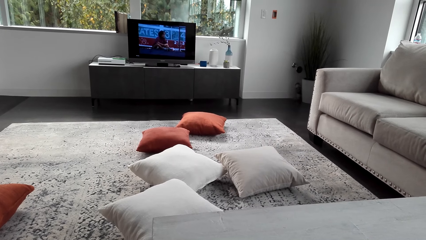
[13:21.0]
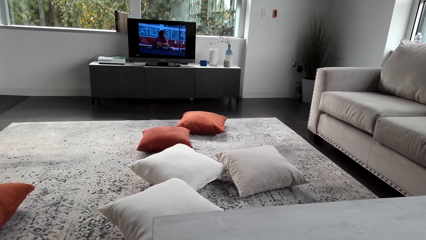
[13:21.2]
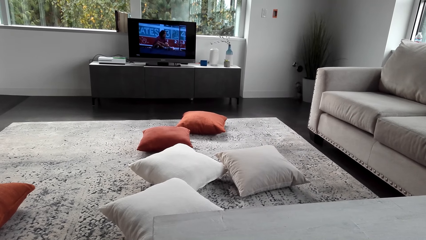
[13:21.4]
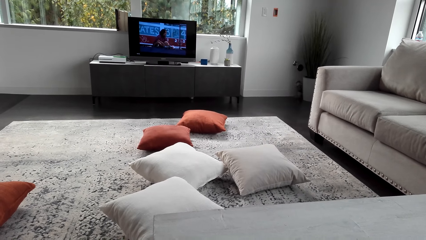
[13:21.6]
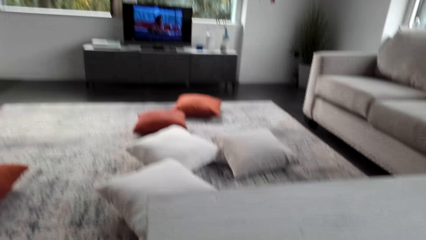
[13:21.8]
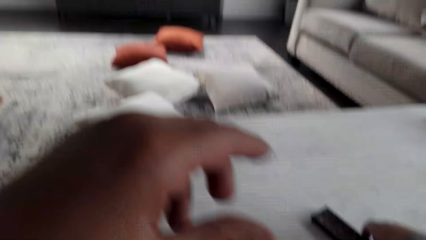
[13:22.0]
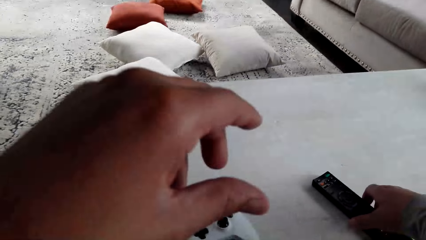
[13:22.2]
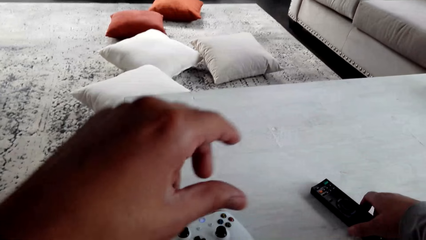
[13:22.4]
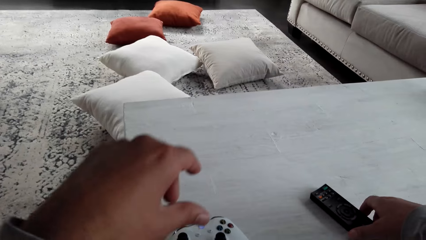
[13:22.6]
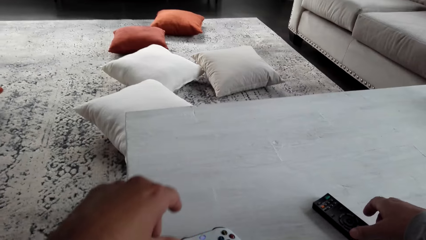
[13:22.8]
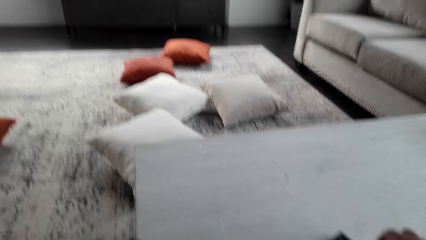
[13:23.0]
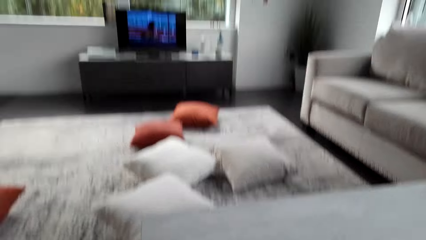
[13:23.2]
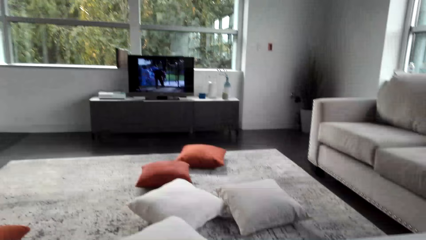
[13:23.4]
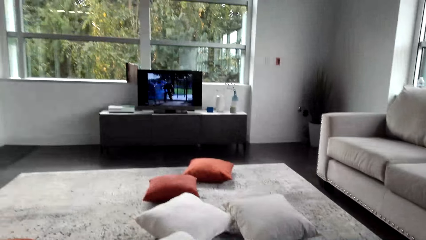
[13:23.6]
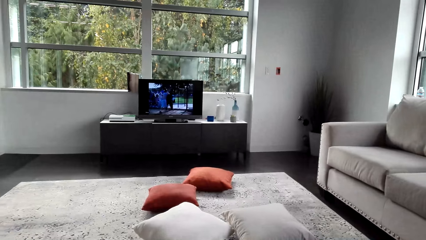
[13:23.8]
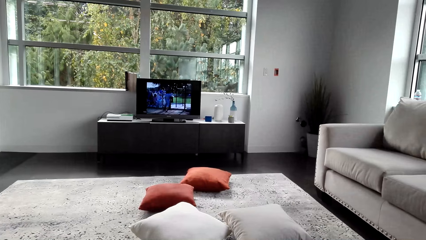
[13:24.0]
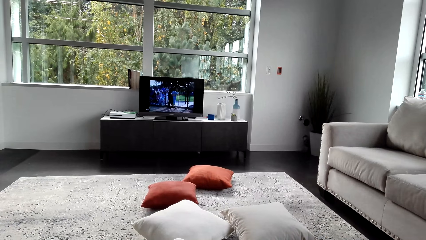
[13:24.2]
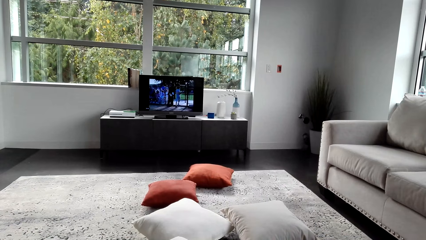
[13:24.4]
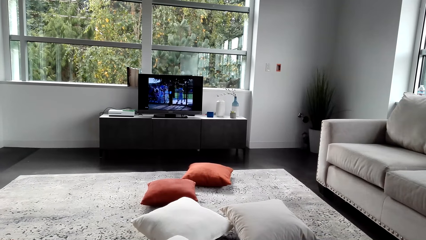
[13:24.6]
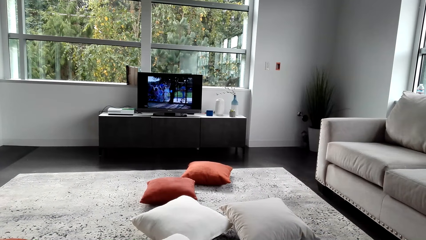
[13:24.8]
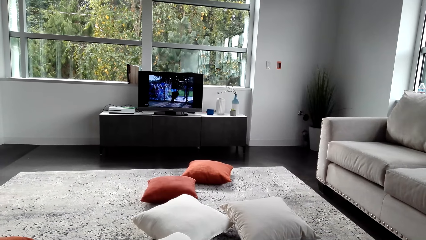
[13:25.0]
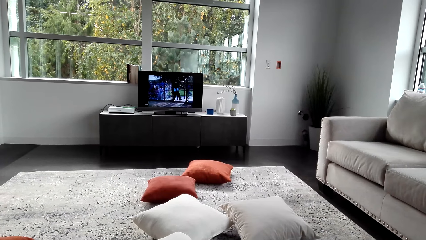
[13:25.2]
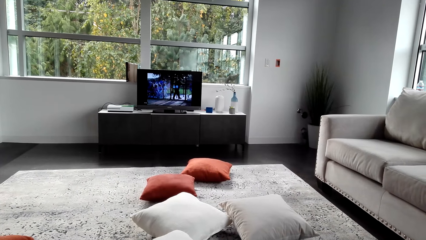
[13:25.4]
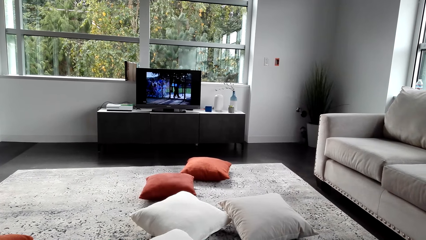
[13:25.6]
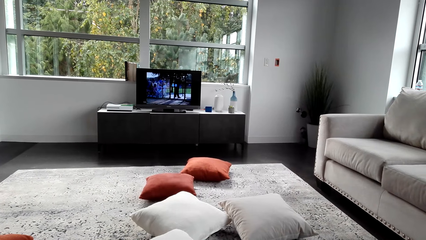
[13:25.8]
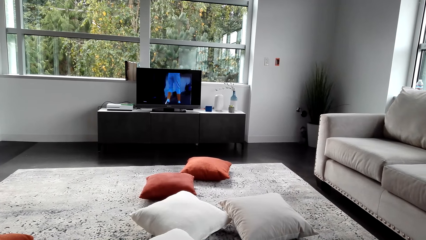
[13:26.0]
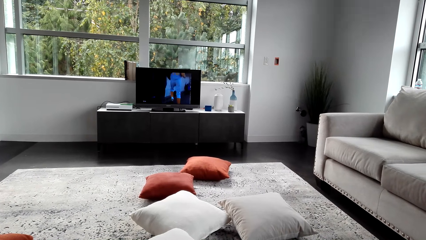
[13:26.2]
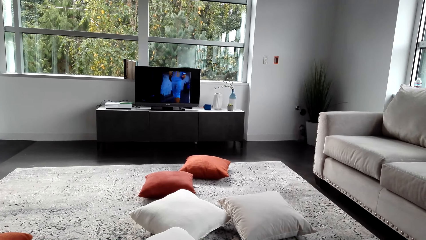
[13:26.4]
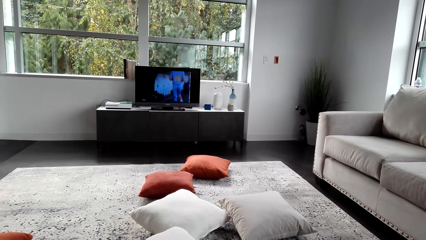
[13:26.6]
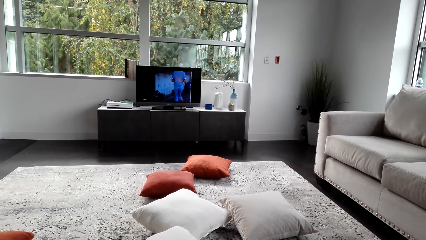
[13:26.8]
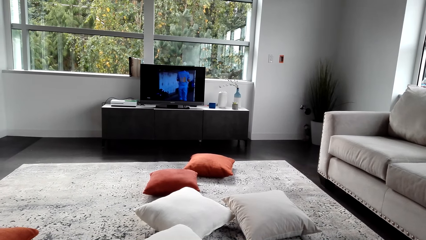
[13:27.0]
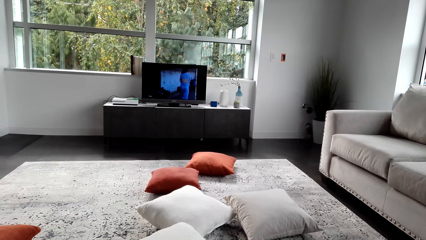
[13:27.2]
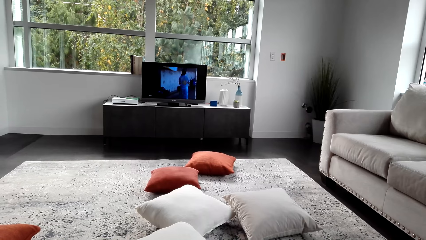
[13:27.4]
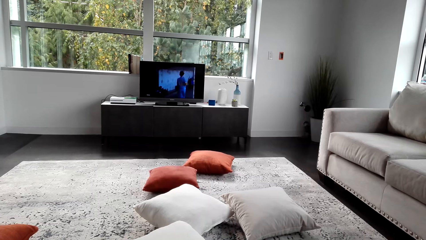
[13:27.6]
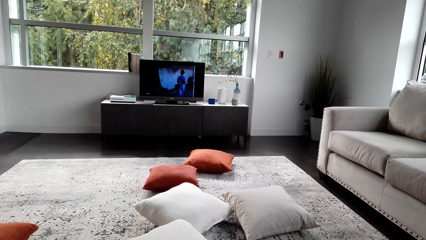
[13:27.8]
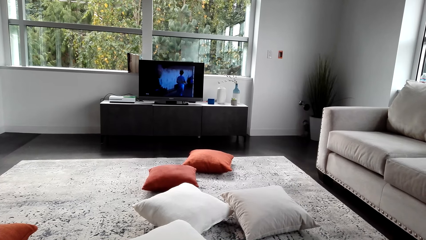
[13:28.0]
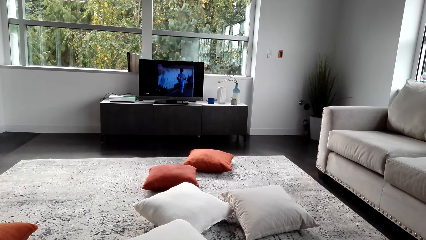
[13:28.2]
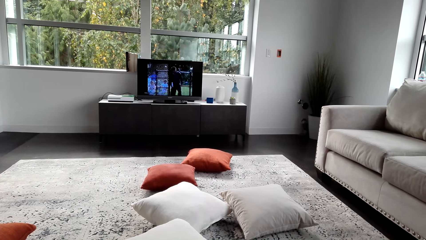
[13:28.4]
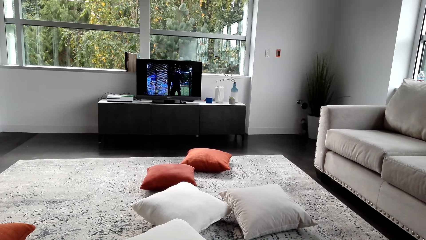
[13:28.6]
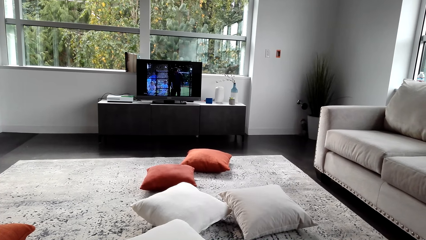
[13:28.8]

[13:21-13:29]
The camera wearer picks up a remote. They put the remote down on the table. They watch television.

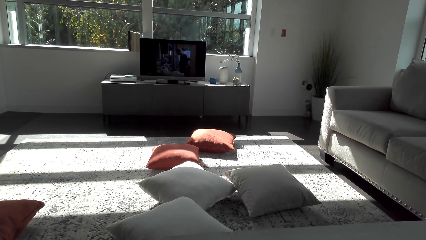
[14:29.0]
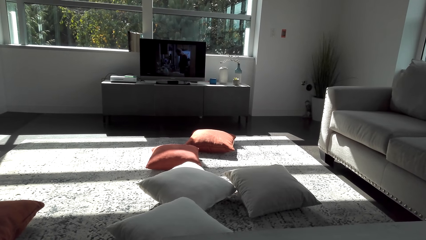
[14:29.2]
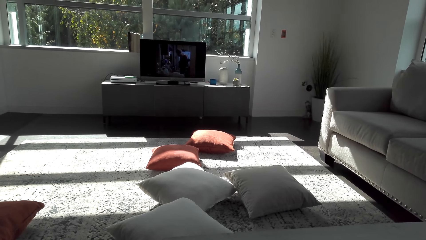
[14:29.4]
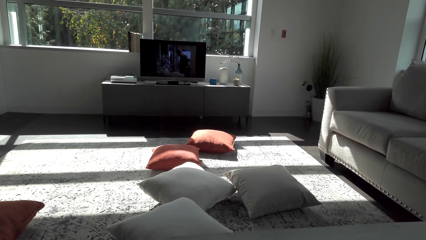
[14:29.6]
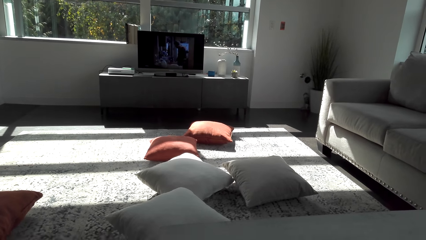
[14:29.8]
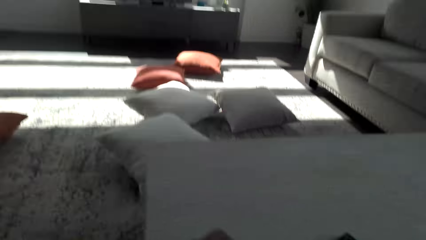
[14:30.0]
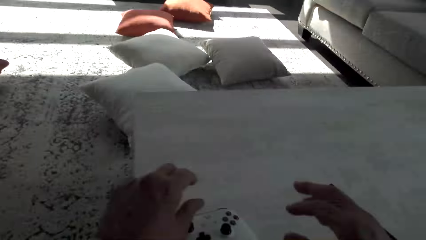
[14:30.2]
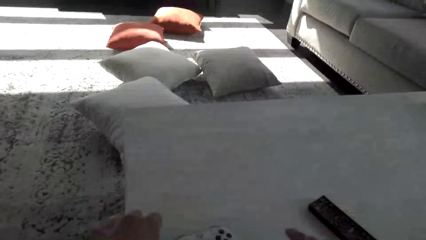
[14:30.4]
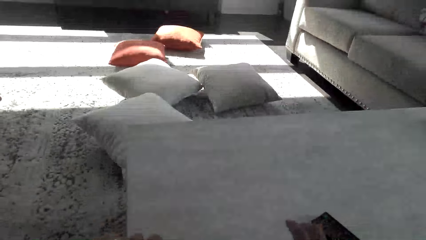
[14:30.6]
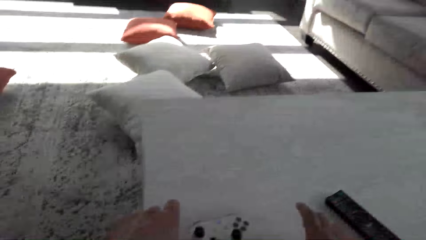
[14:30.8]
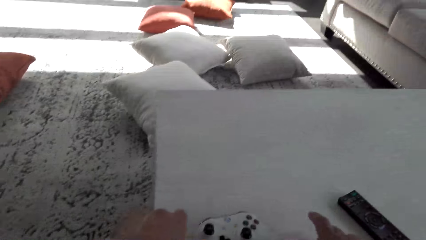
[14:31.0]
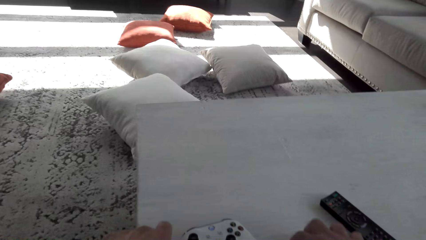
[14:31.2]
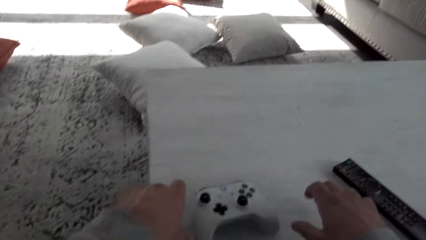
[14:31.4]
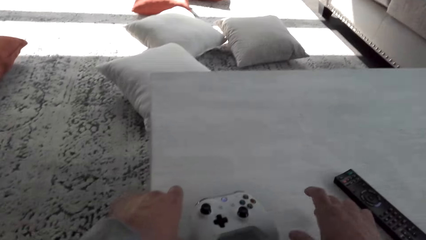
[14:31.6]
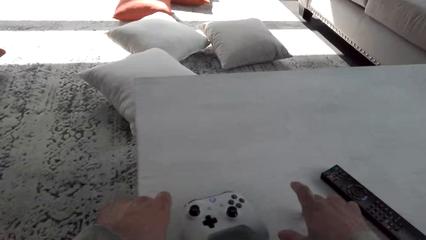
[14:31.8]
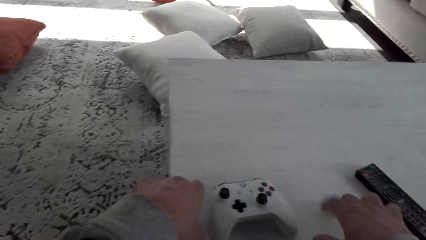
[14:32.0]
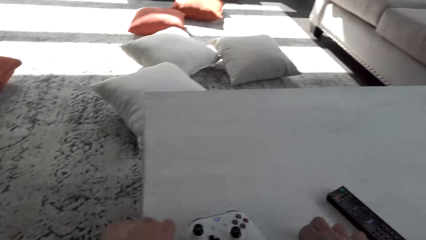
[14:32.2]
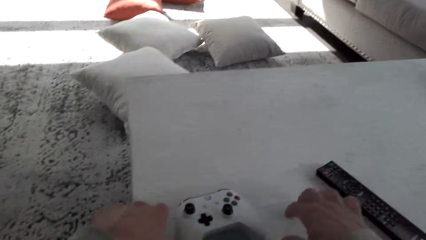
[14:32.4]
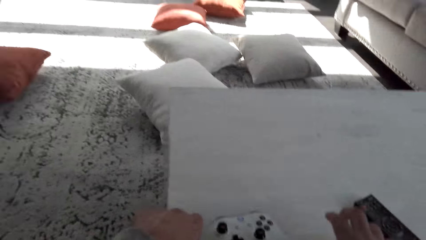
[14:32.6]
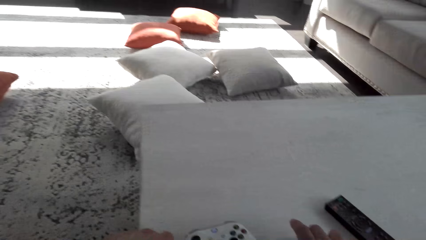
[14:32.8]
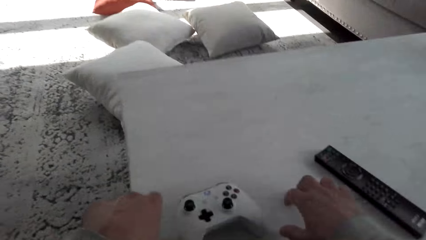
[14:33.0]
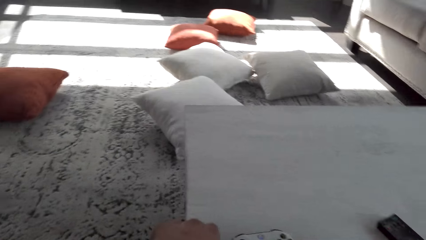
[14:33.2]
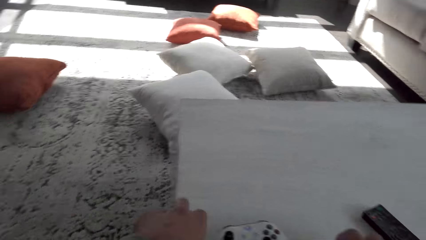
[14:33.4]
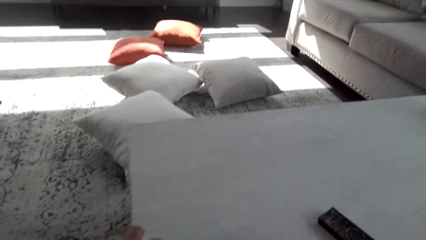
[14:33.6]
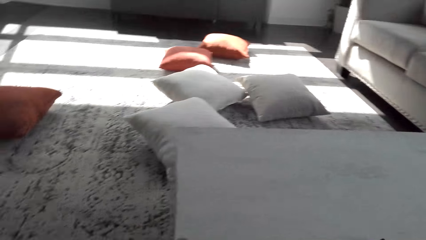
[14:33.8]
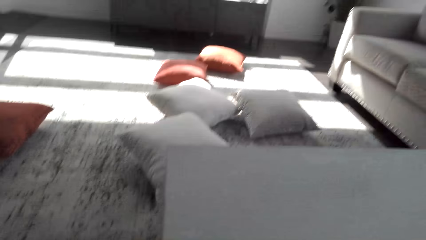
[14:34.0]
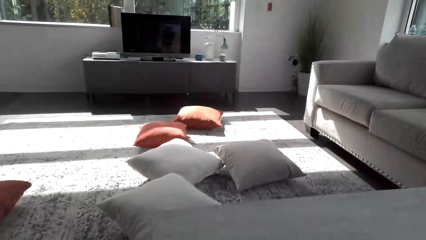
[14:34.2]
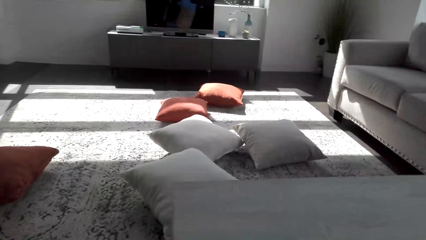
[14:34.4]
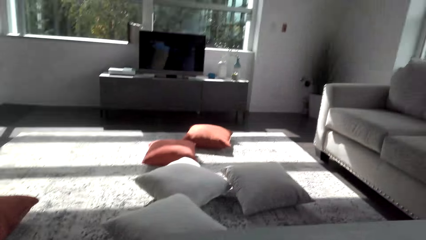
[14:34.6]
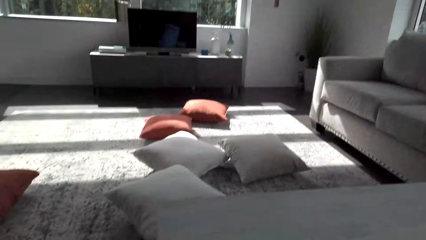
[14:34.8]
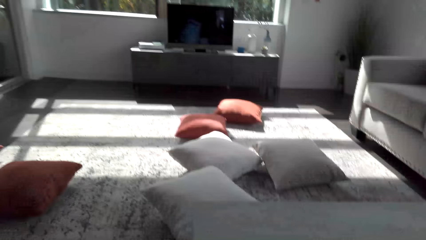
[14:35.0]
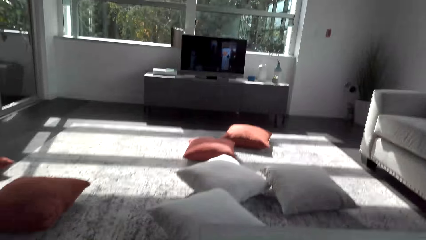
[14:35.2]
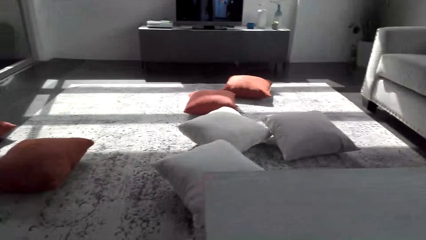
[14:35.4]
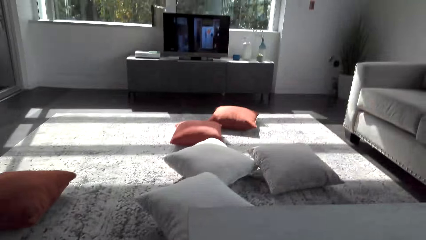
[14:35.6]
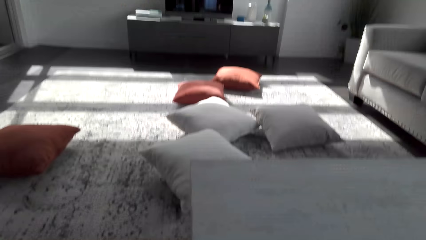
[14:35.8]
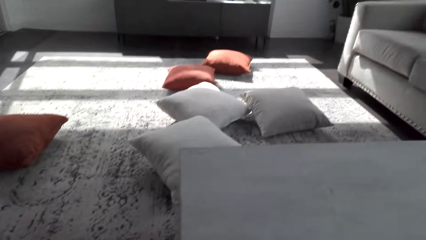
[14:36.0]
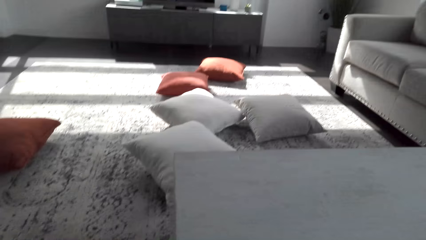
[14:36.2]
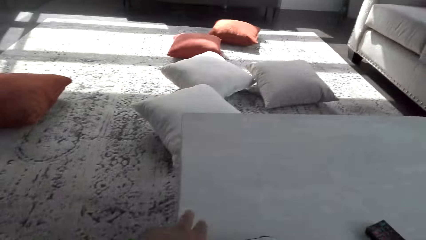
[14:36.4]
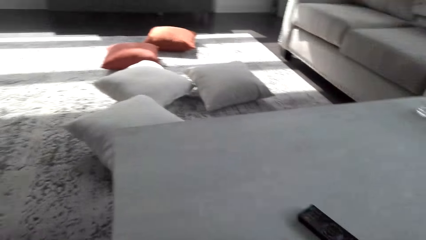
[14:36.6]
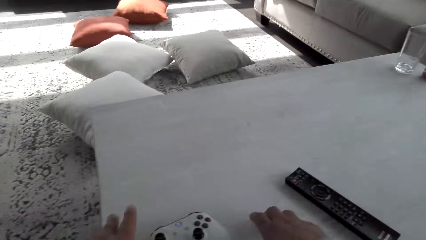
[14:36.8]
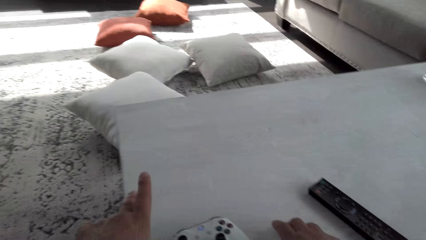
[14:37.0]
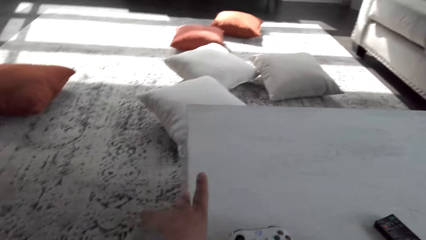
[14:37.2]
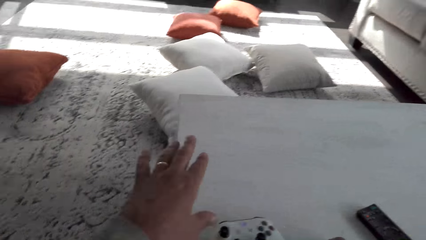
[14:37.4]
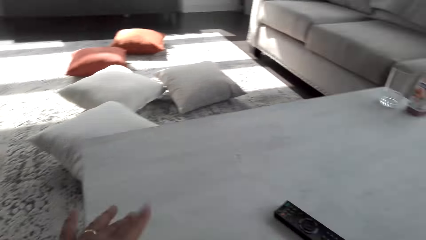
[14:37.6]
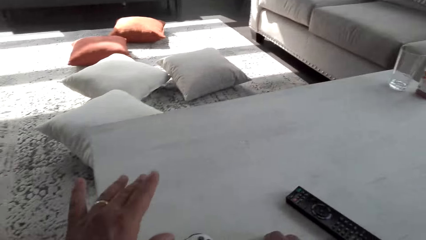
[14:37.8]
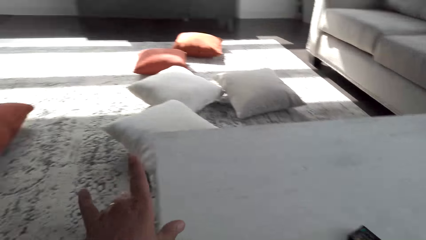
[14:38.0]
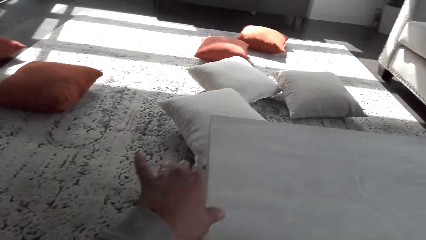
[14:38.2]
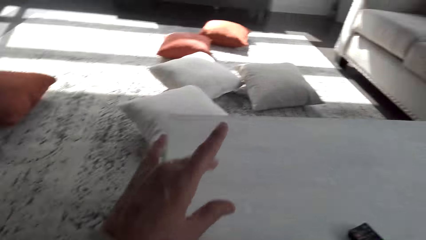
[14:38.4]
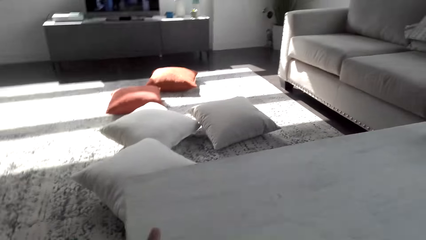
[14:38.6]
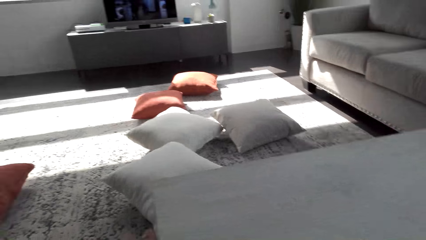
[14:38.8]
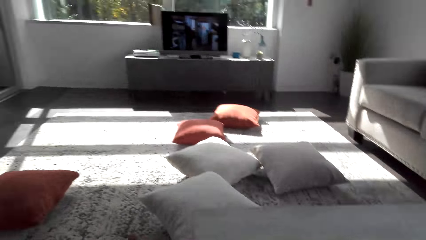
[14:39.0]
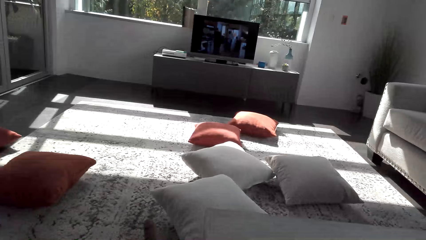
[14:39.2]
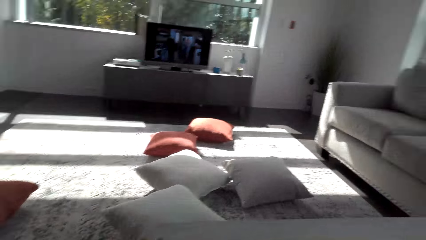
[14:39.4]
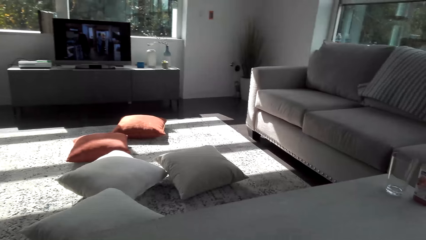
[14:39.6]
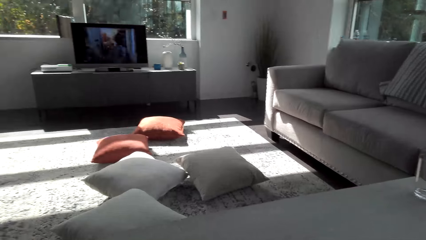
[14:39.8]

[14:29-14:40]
The camera wearer operates a PlayStation controller. He hits the table with his hands. He watches television. He watches television again.
